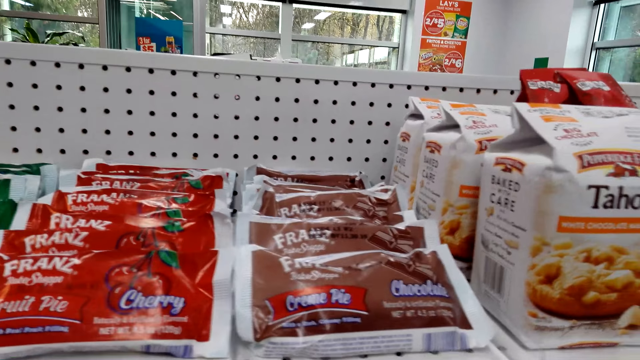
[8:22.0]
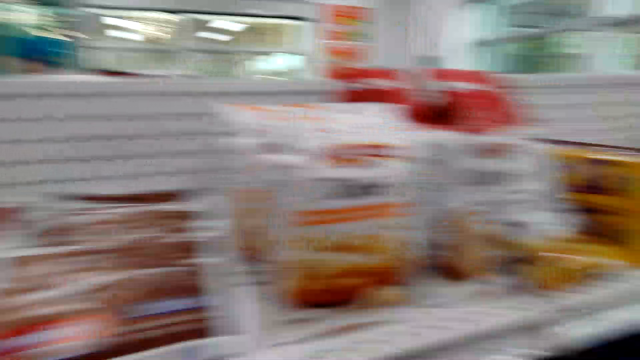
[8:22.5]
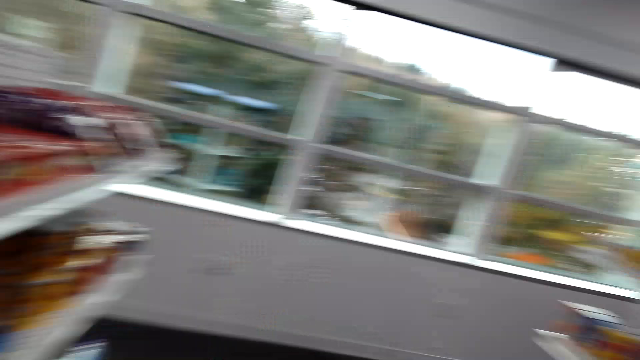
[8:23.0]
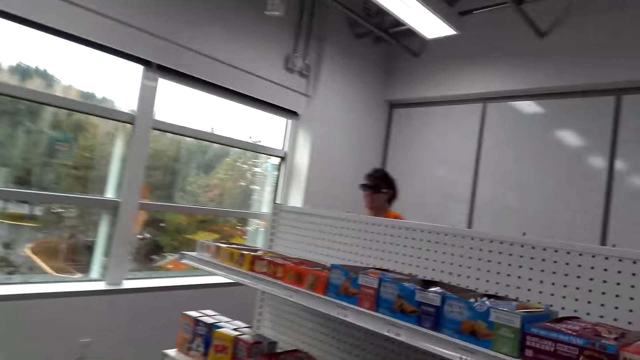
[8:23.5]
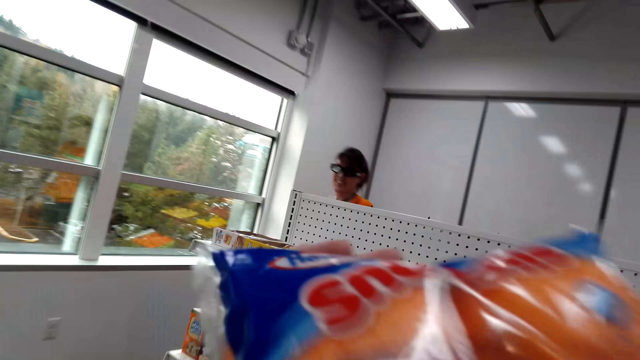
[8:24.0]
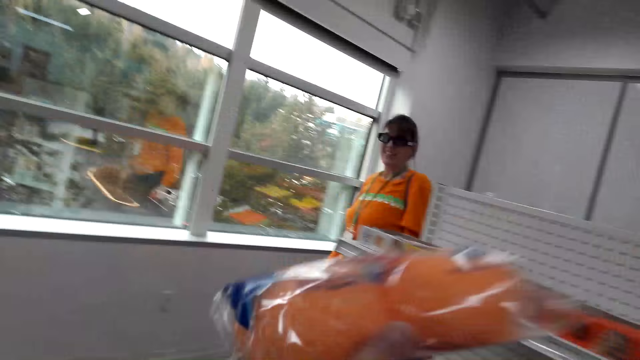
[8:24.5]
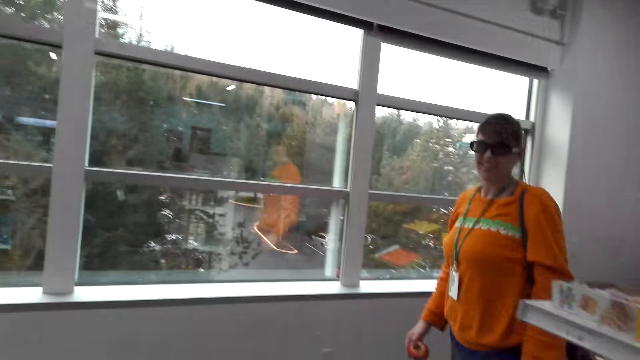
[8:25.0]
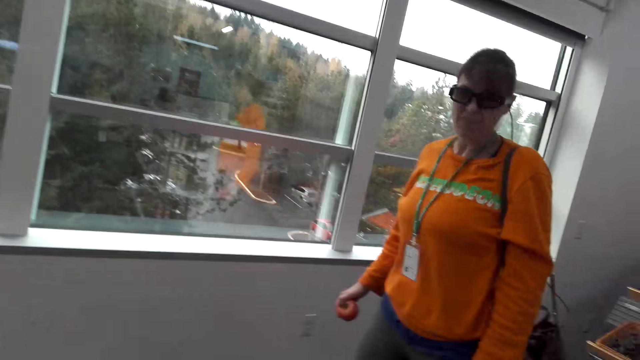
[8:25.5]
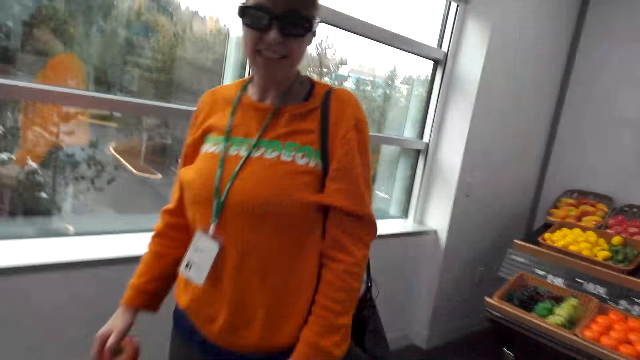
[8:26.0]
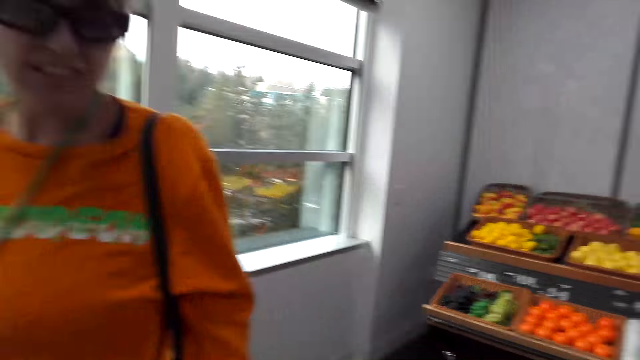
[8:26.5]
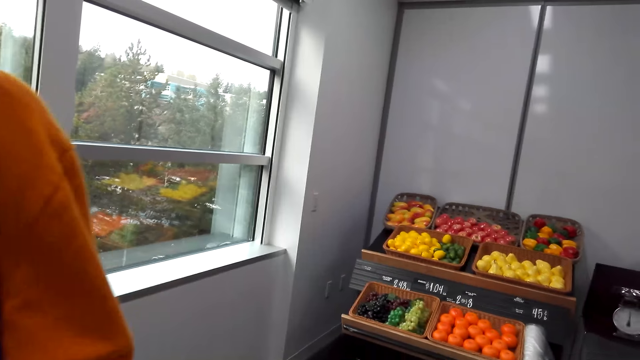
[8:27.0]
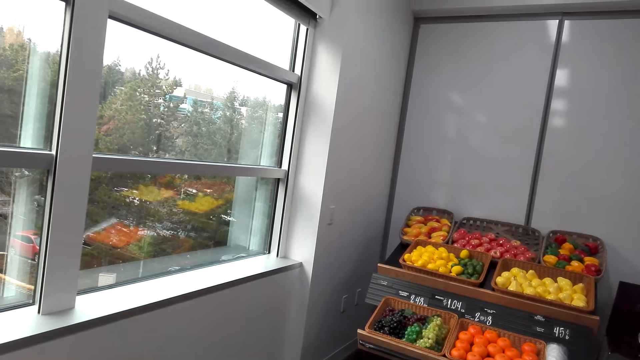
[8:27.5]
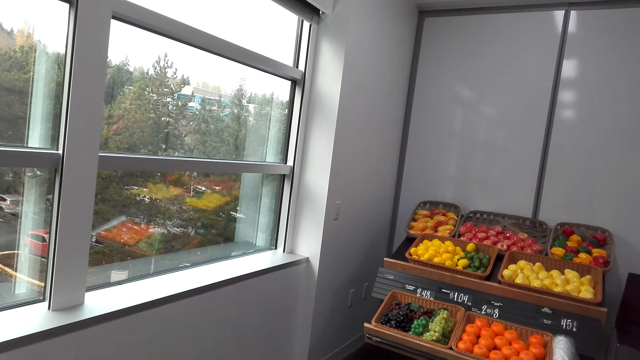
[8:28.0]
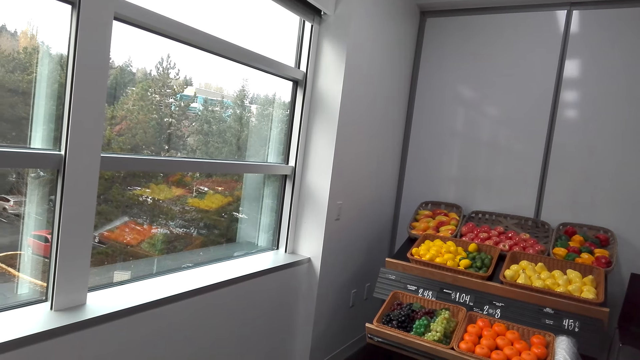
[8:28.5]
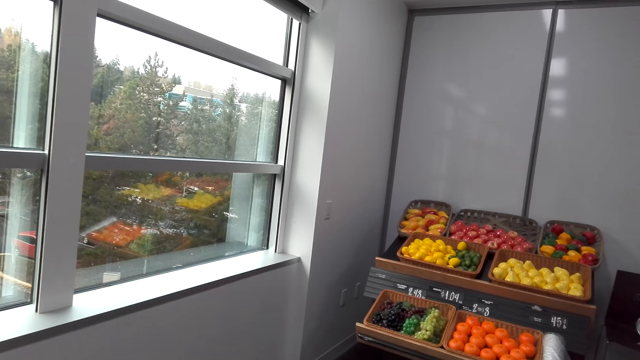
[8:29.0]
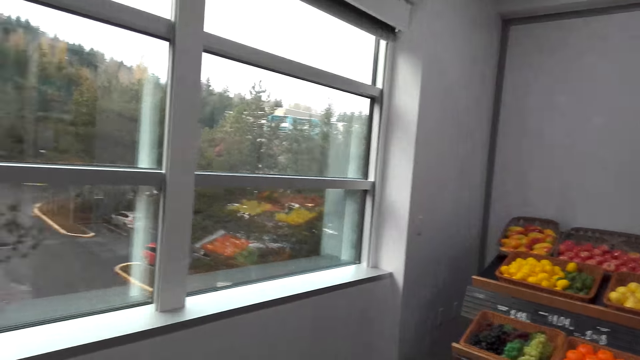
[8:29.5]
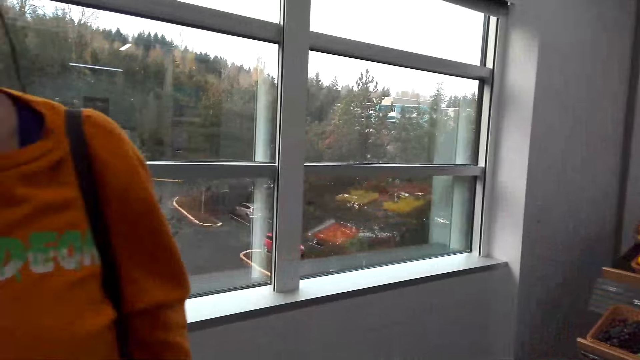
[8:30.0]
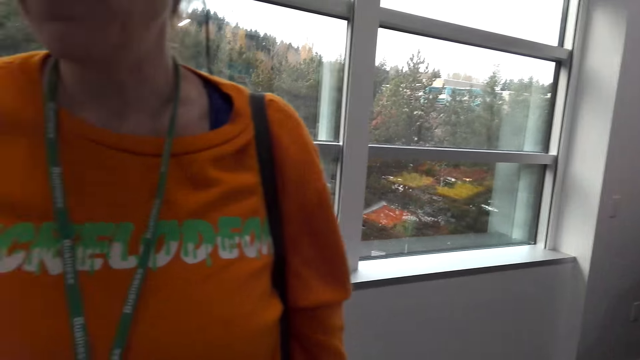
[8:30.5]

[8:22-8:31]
The camera wearer looks around. They interact with the woman. They hold up an item. They walk in front.

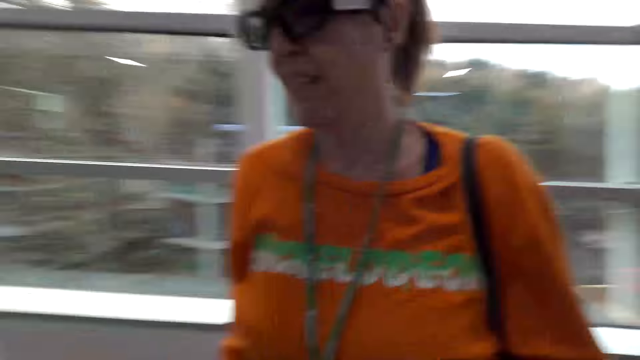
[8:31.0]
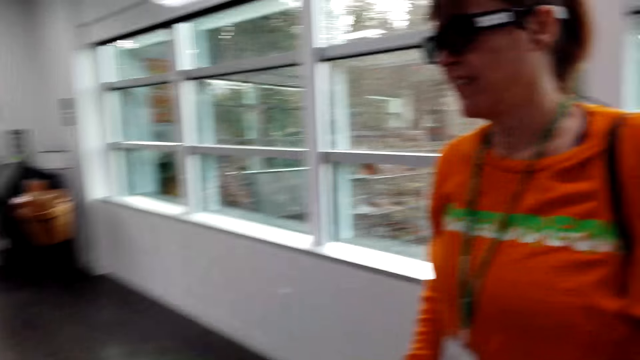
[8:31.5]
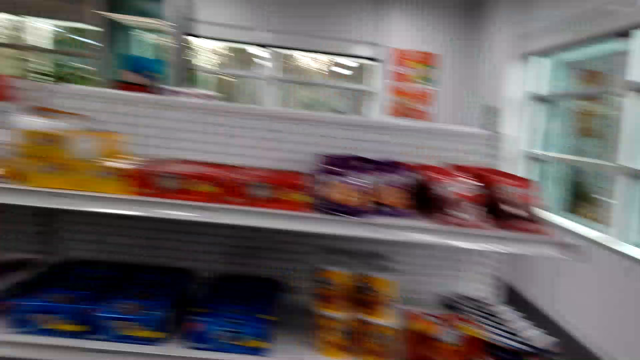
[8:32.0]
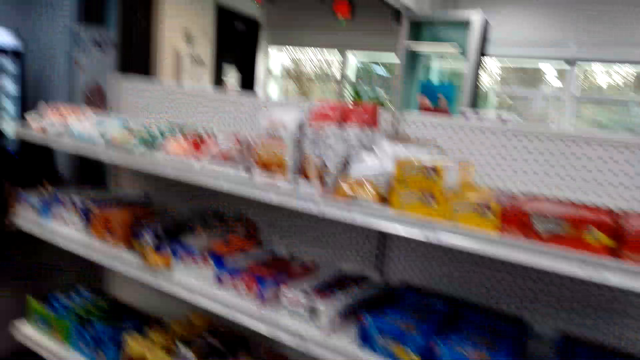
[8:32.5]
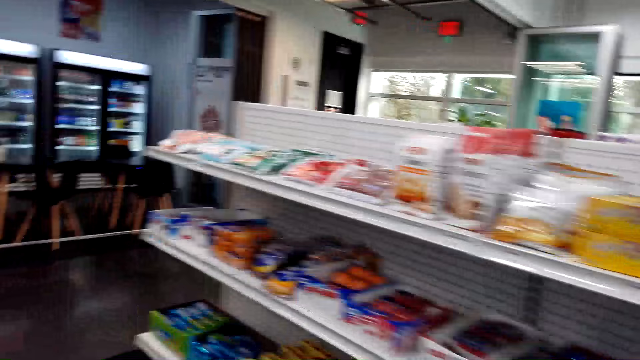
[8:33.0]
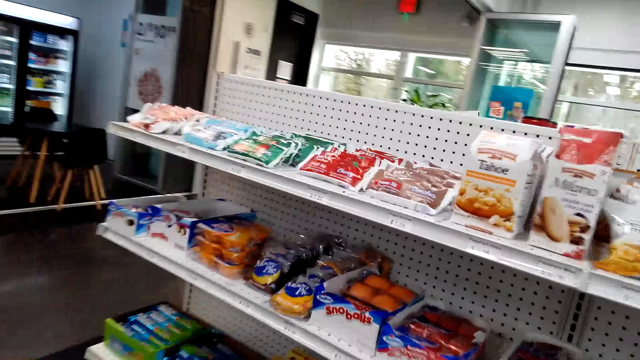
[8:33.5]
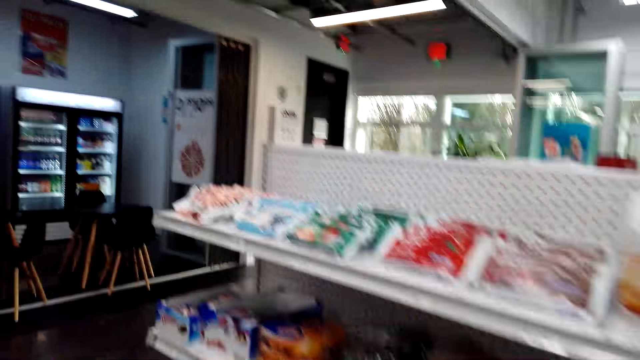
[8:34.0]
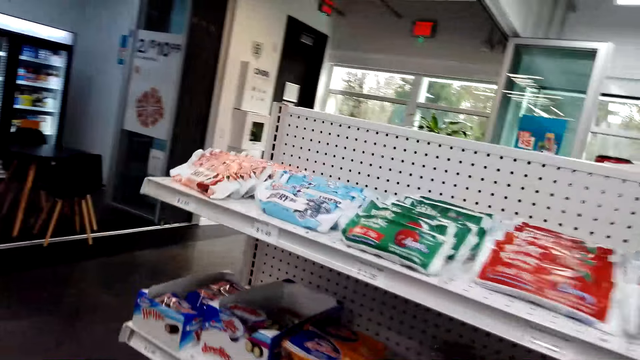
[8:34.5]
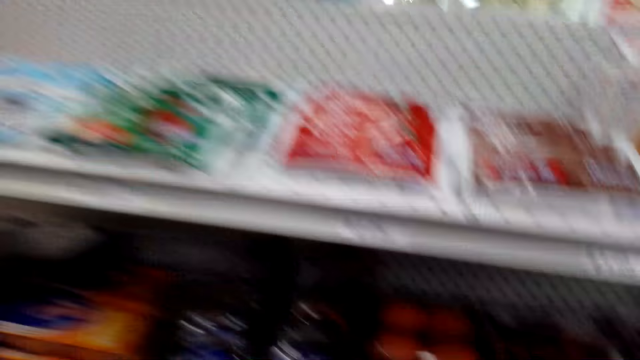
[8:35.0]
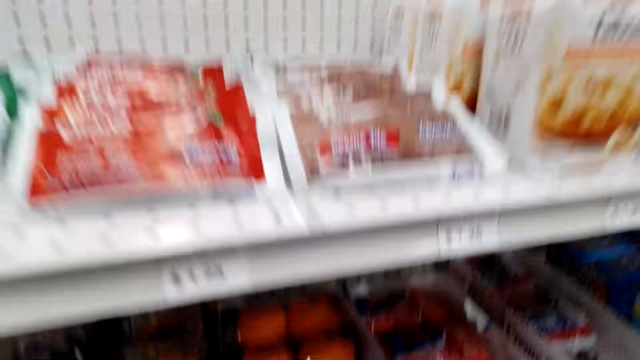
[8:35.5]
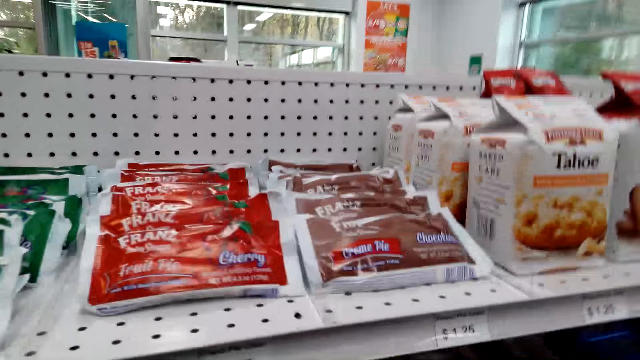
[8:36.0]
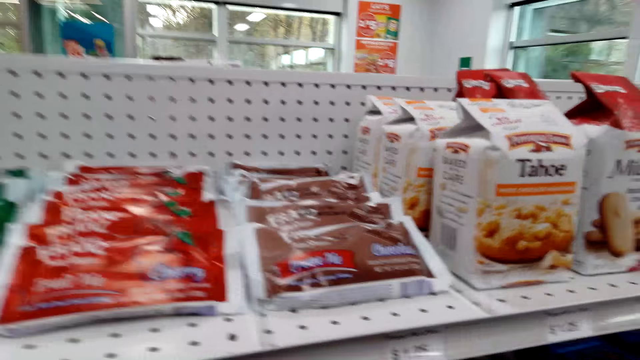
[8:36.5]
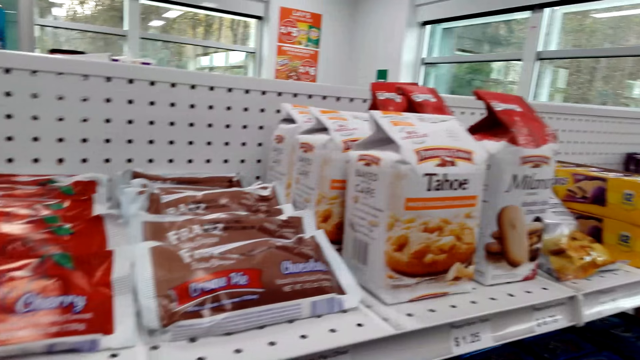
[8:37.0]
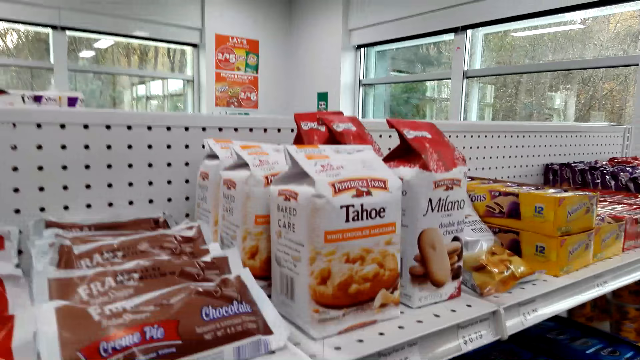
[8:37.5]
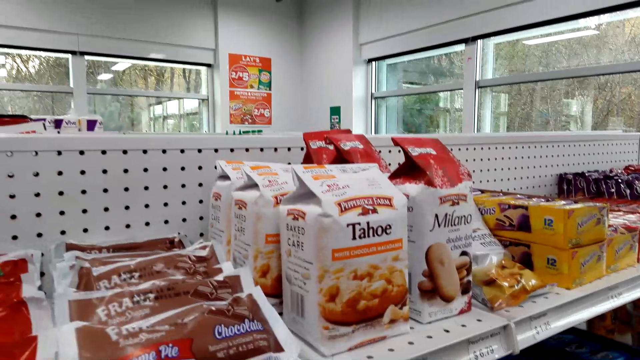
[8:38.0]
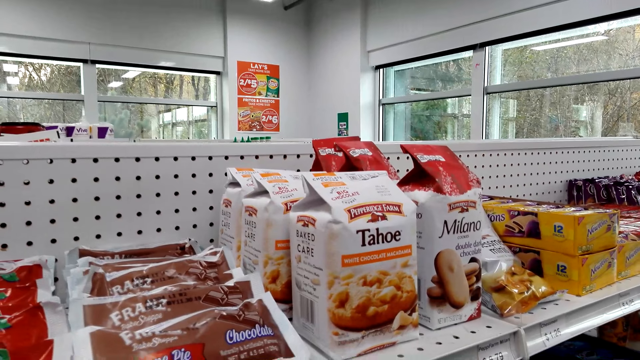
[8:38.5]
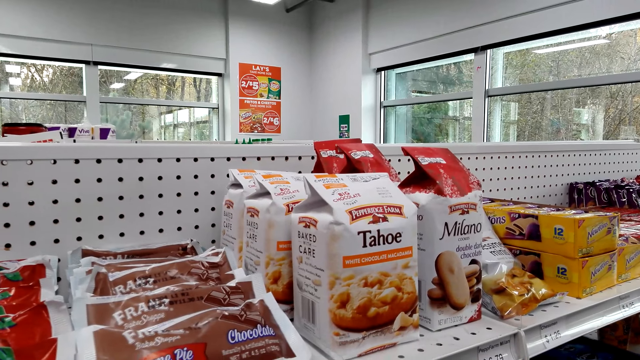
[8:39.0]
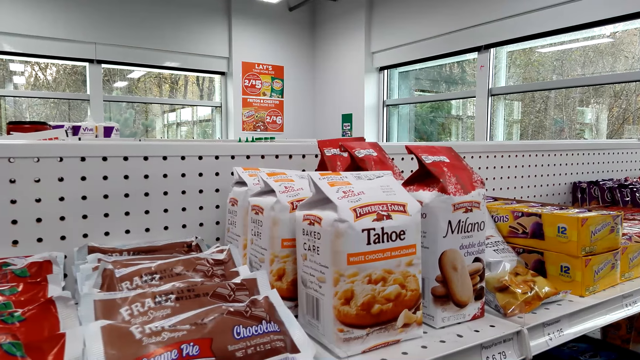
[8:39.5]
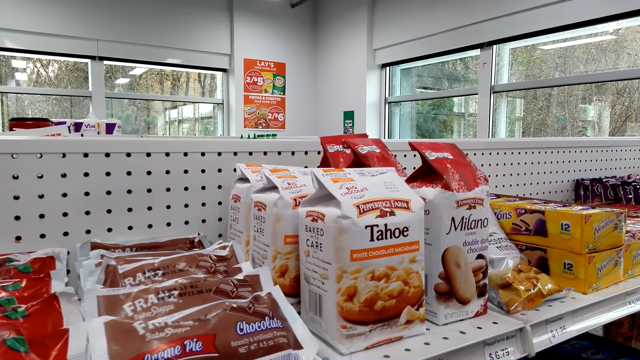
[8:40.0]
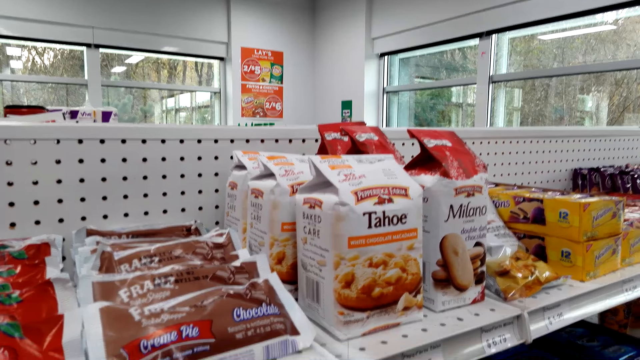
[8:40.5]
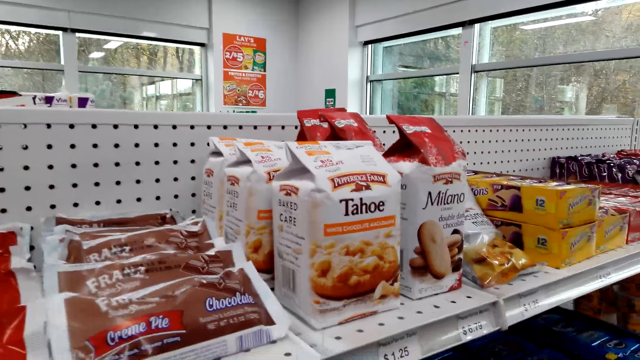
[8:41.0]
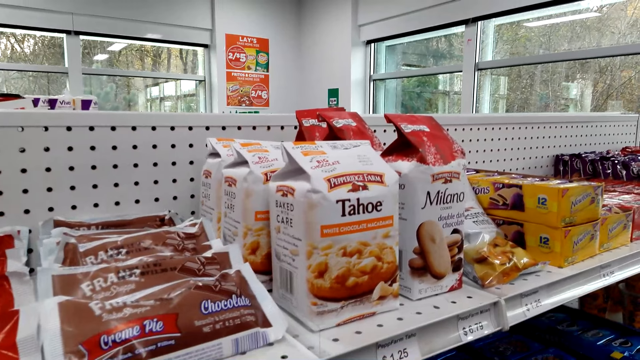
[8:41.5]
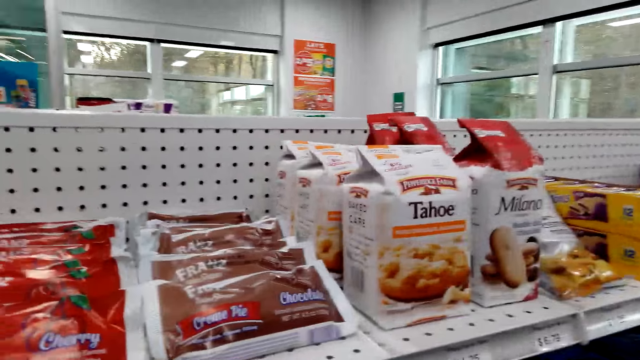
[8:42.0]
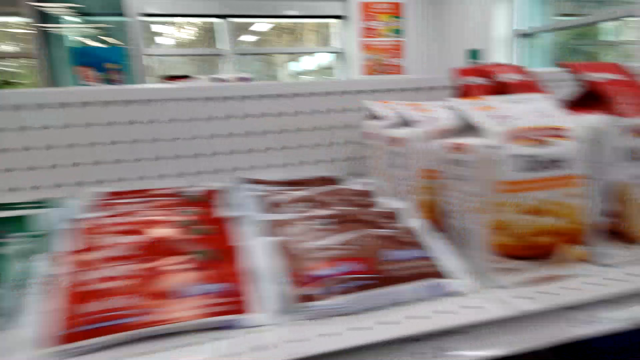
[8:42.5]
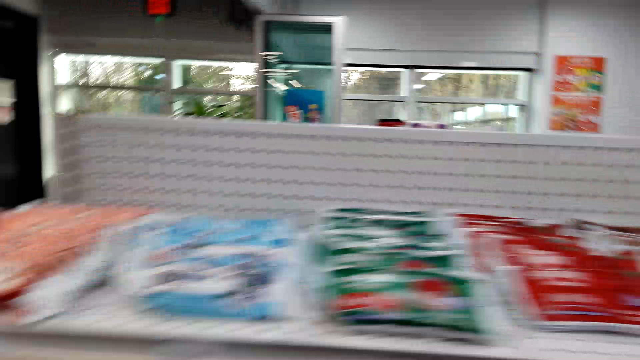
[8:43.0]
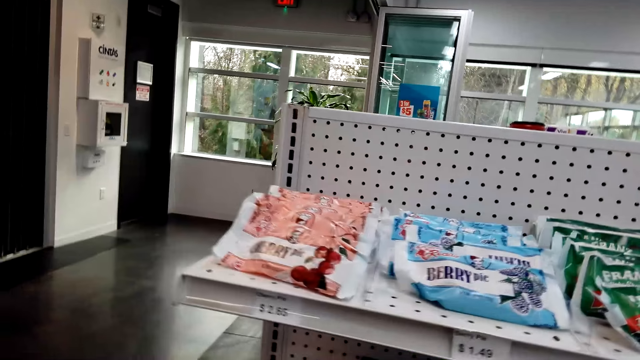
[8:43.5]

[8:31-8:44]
The camera wearer looks around. They look sideways. They look at the items on the shelf. They look down.
